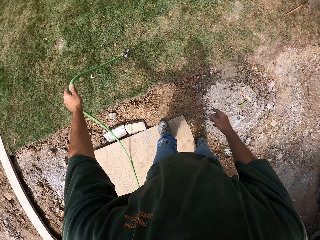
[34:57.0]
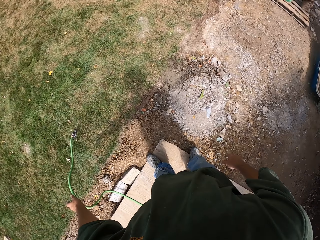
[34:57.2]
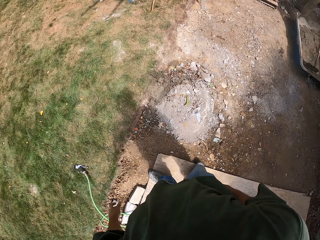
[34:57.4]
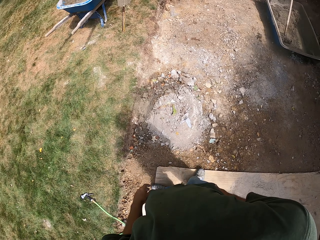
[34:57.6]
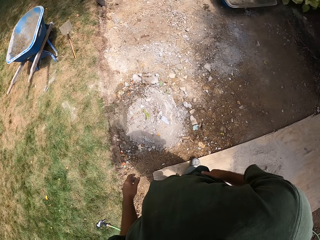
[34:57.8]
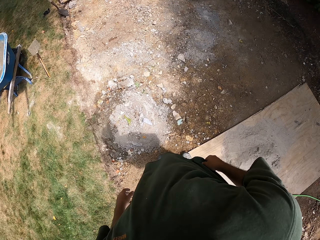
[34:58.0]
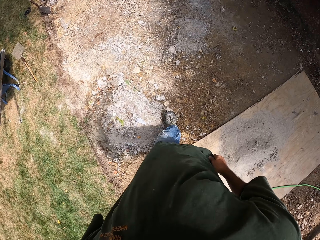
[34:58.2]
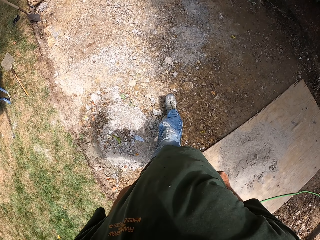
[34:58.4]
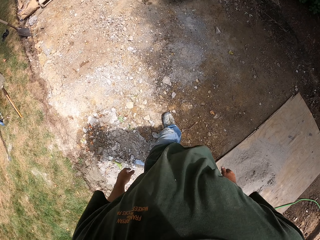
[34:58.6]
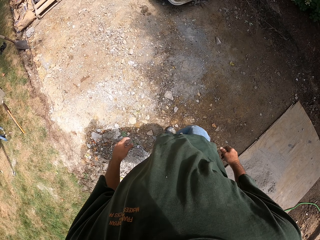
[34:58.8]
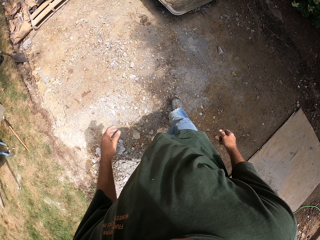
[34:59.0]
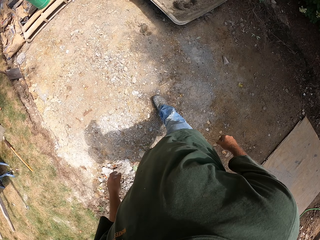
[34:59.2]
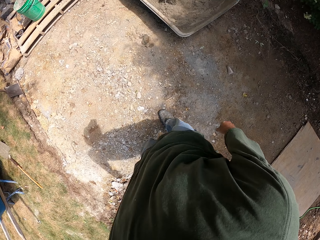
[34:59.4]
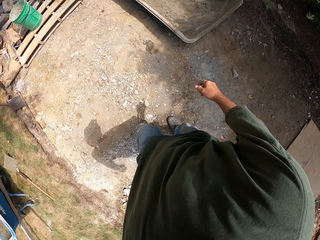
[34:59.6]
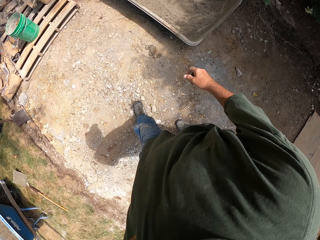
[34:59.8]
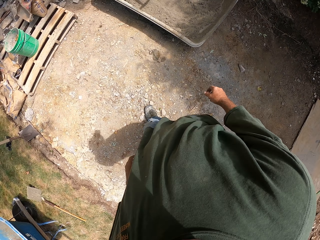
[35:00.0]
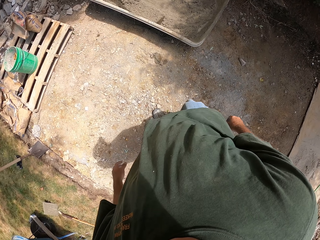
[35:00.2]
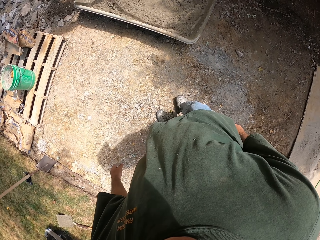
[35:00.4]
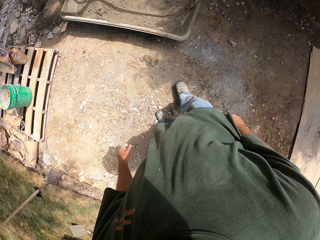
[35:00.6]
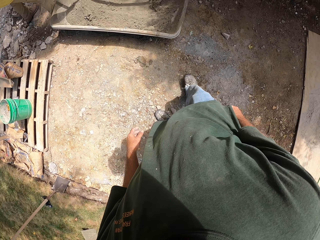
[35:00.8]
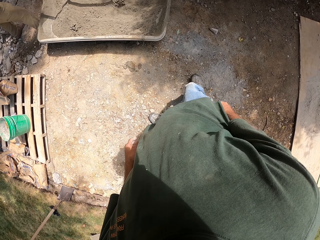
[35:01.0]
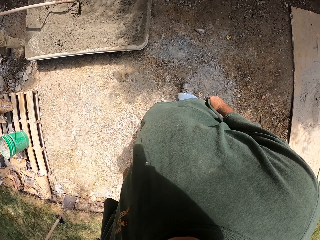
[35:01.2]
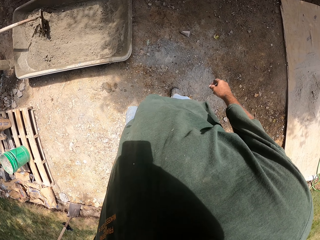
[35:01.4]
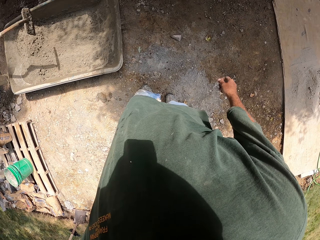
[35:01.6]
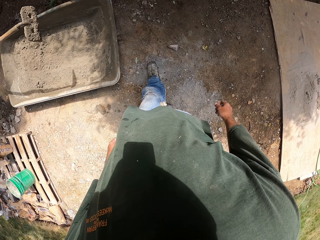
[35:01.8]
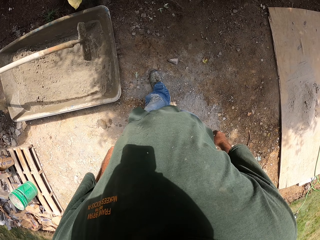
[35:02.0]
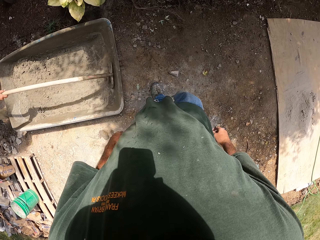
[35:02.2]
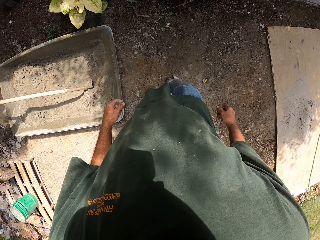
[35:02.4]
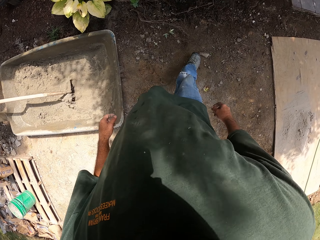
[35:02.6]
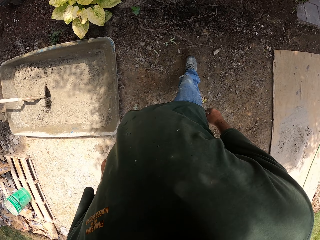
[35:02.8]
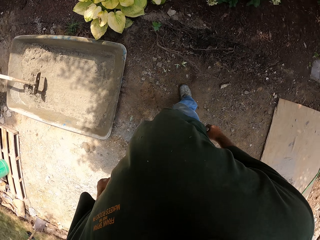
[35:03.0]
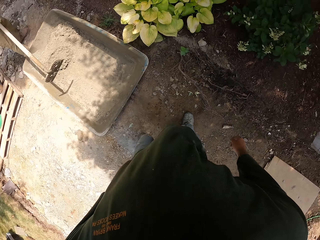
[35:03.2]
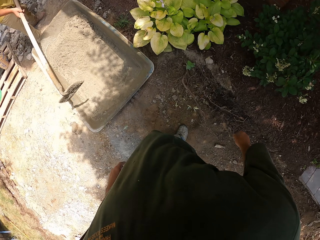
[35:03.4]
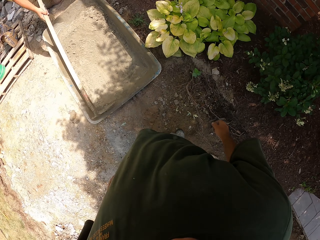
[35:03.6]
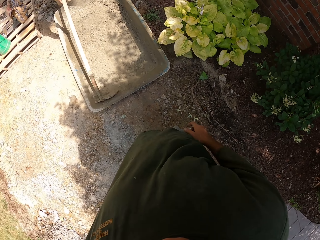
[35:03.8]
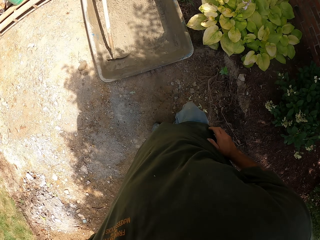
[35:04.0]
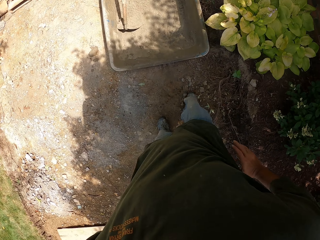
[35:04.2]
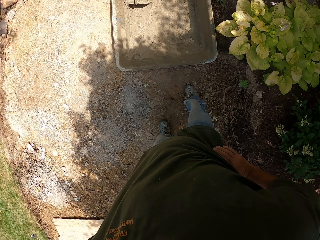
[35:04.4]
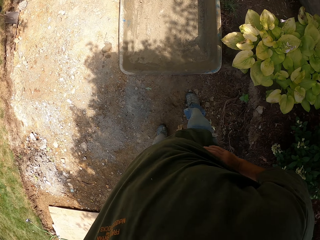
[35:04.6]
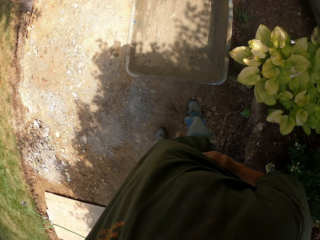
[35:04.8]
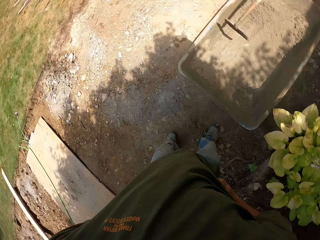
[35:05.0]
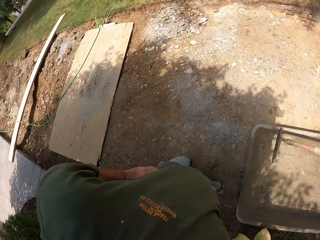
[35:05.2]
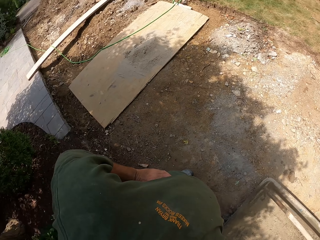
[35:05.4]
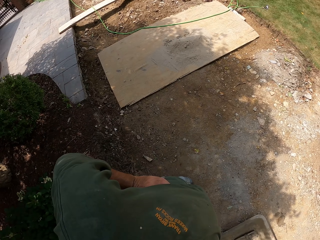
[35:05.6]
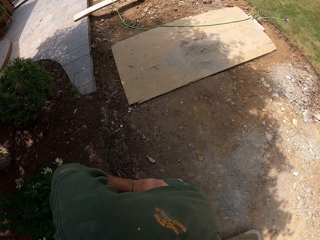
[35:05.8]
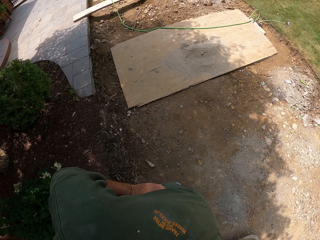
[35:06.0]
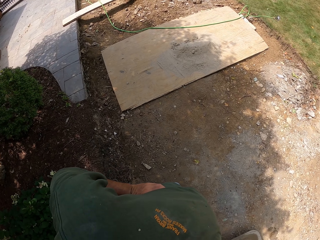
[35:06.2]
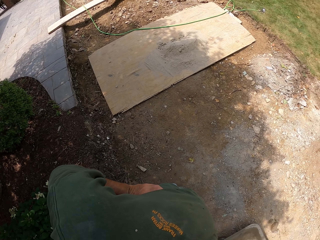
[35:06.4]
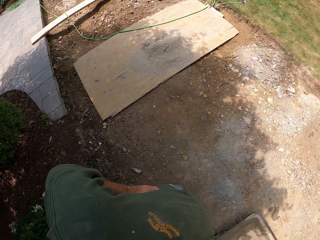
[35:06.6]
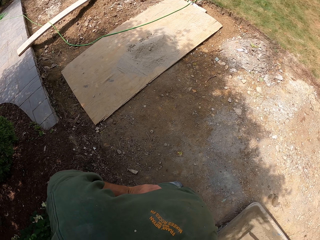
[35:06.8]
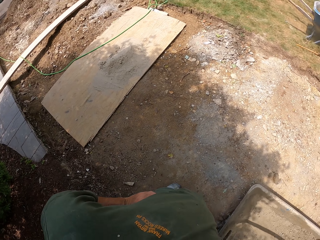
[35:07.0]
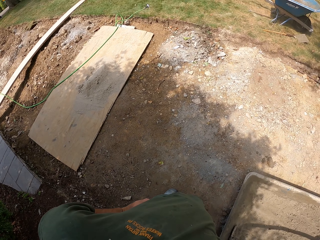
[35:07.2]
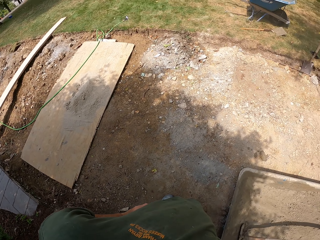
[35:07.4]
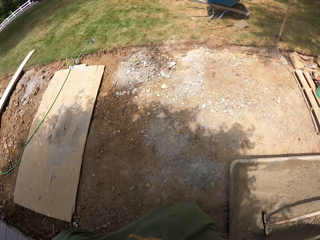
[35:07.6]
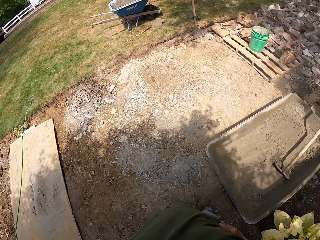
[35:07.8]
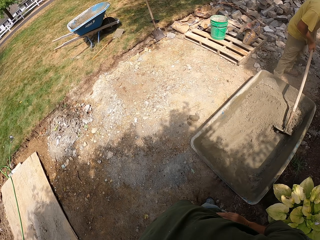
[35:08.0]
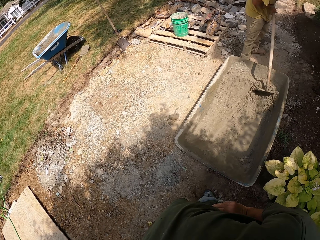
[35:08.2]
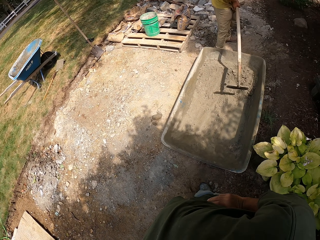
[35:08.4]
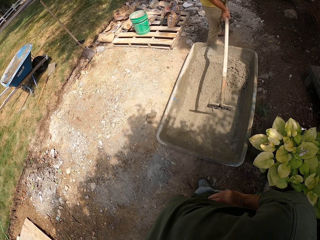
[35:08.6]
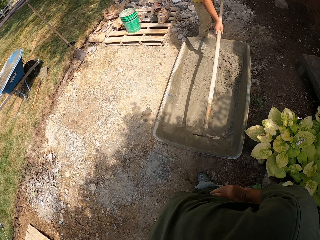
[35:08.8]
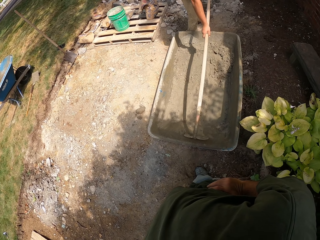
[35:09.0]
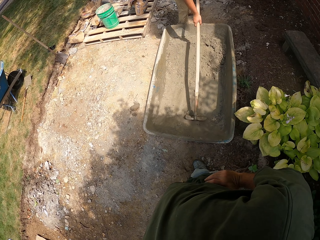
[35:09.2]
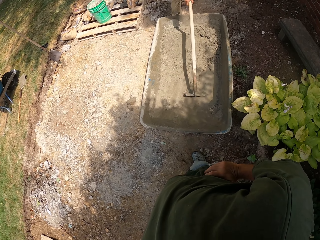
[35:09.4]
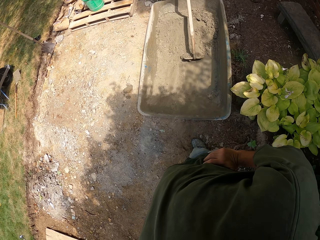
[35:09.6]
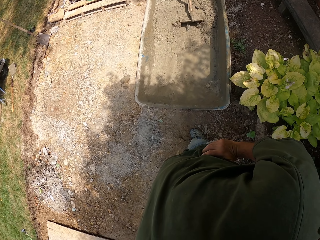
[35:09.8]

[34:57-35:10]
The camera wearer walks around the compound. They look around the compound.

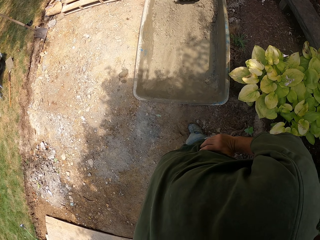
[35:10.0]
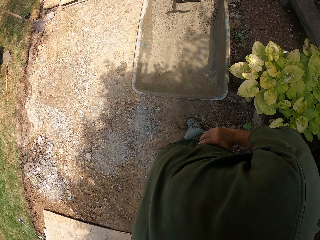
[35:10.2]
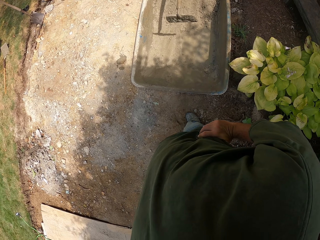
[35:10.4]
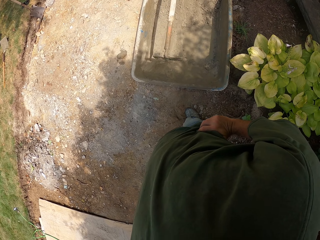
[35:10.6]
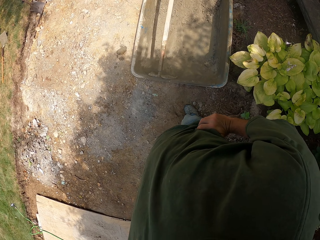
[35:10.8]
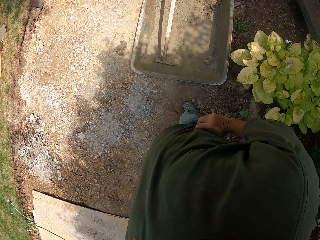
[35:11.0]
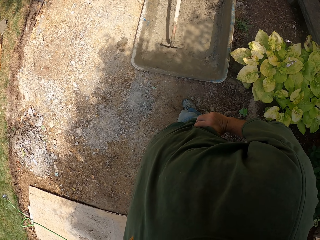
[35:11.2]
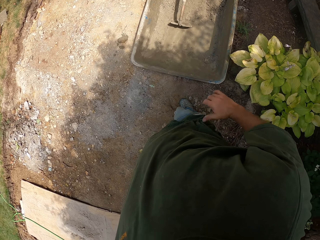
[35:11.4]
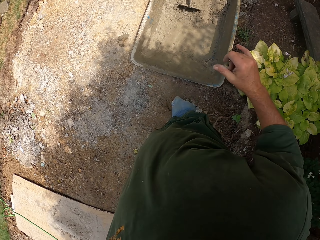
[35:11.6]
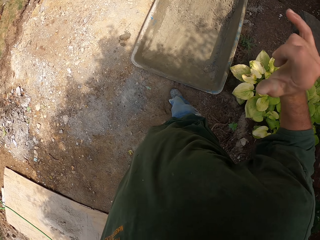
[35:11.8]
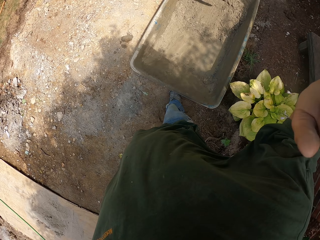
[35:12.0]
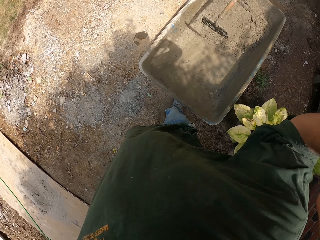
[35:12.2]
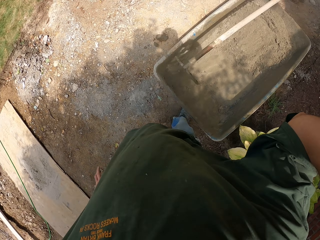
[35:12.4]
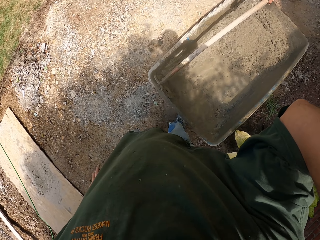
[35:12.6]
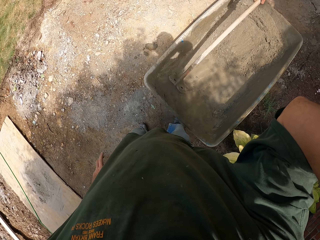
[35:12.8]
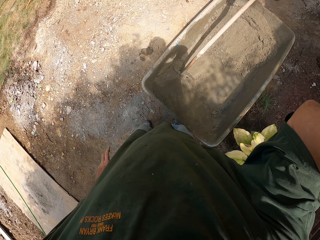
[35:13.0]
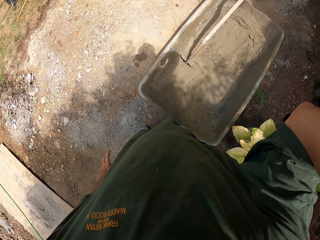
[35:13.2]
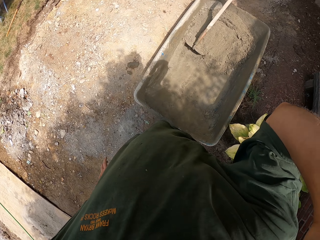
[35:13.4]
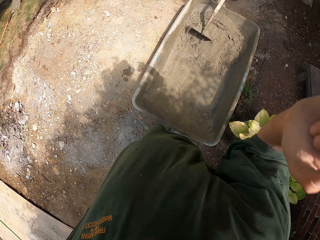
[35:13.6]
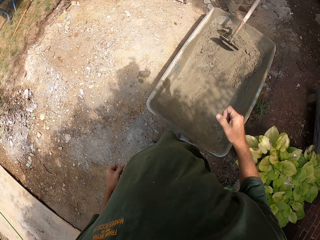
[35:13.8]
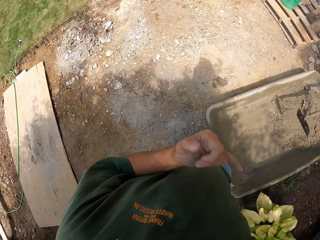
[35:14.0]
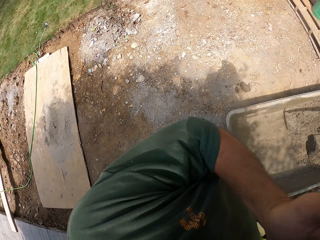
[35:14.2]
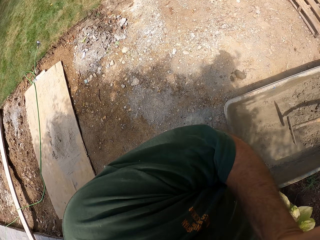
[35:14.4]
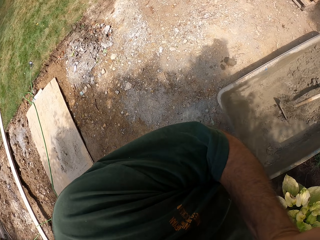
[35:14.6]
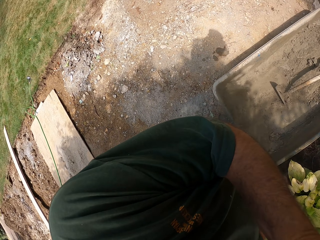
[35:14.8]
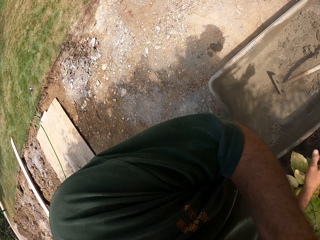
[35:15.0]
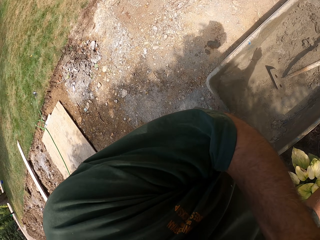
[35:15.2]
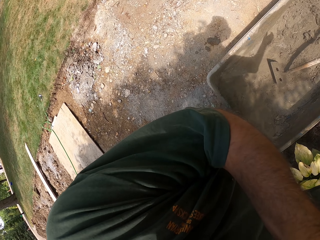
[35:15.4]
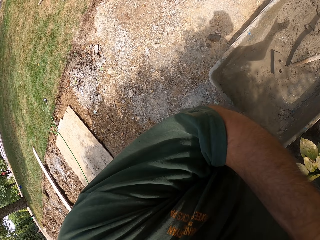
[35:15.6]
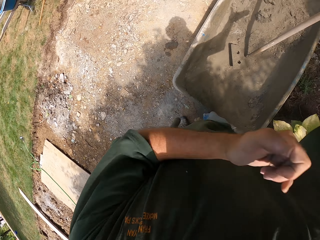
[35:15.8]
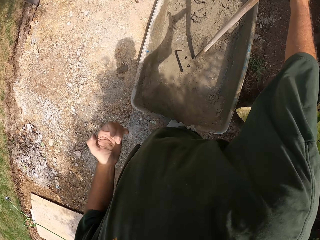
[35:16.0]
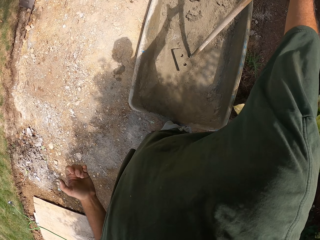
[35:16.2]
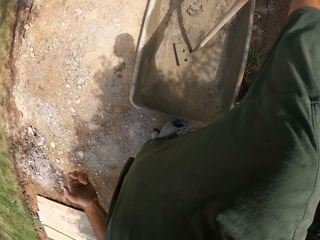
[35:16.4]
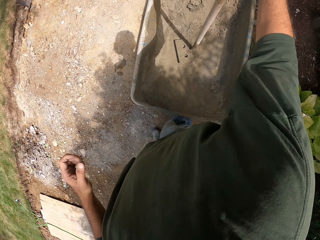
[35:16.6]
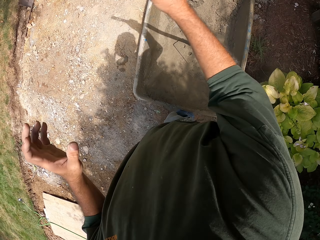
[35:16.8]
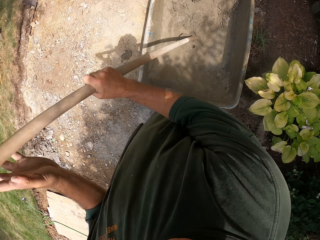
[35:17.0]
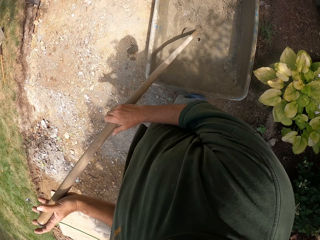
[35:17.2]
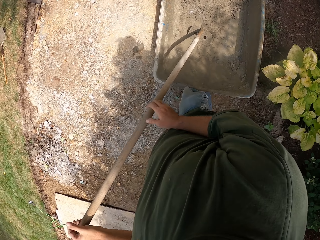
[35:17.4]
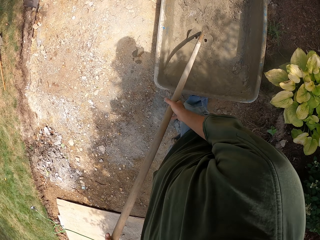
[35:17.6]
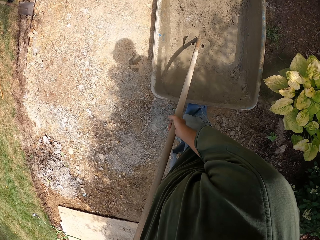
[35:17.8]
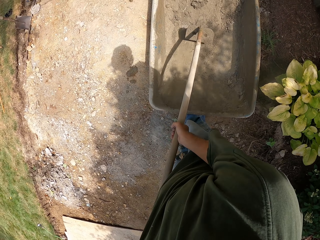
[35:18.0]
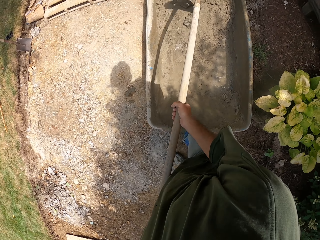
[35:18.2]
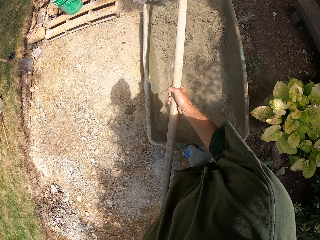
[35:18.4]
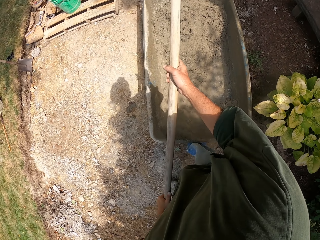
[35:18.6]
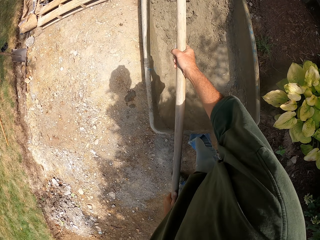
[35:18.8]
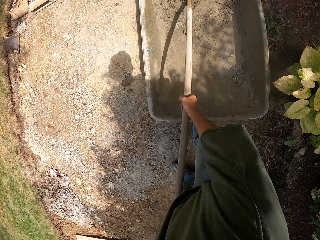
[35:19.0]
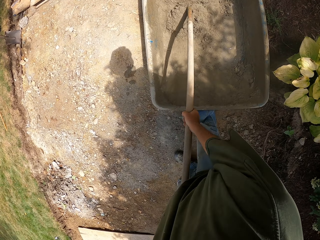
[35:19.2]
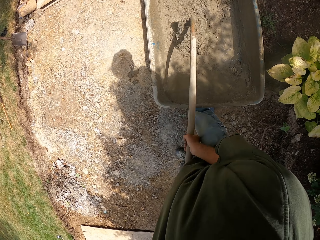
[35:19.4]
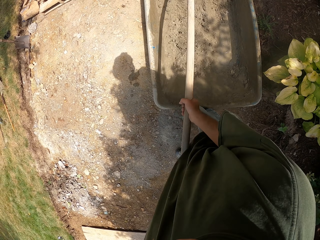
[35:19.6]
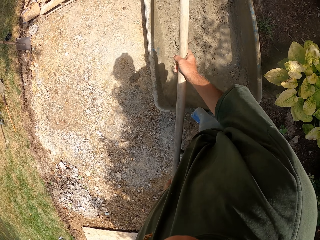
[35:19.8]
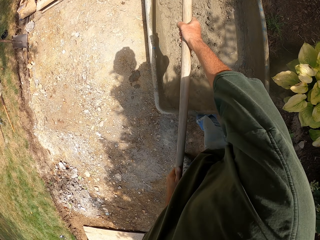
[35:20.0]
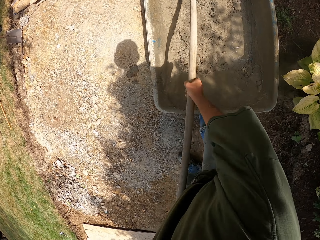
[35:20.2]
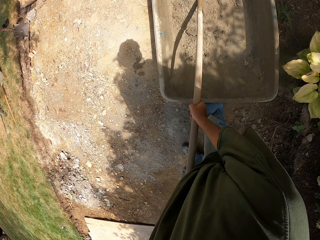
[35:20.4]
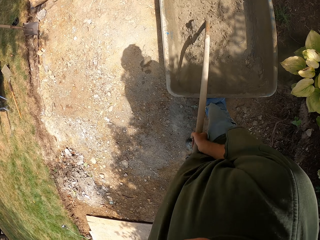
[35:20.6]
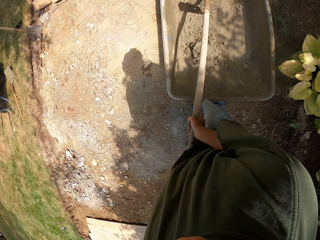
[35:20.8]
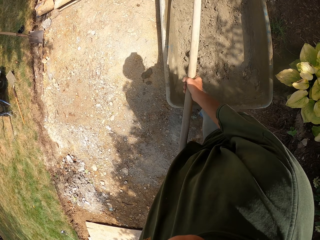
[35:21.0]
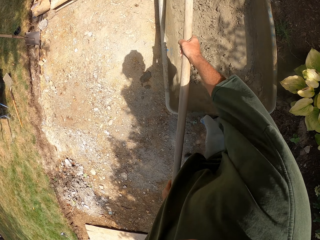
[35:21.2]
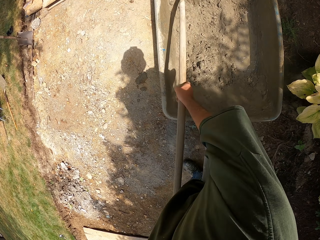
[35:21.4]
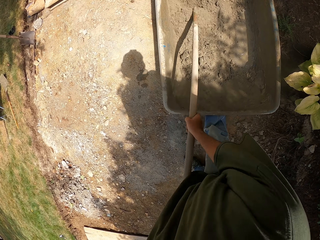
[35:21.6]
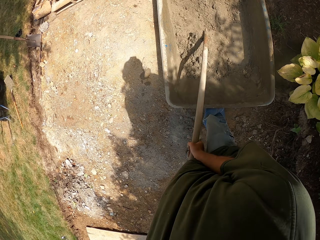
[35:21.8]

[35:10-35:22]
The camera wearer raises the right hand. They pick up a rake. A man gives the camera wearer a hoe. The camera wearer pulls the concrete together. They mix sand with the hoe.
